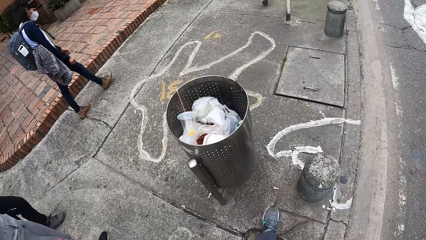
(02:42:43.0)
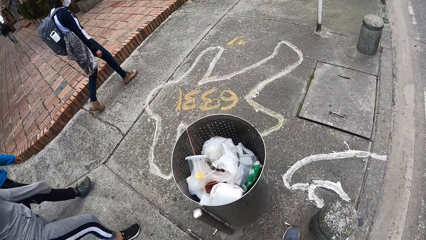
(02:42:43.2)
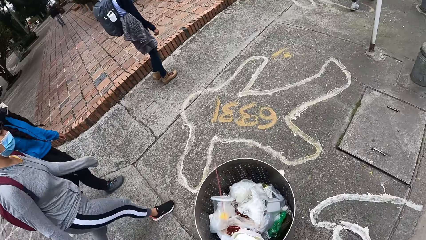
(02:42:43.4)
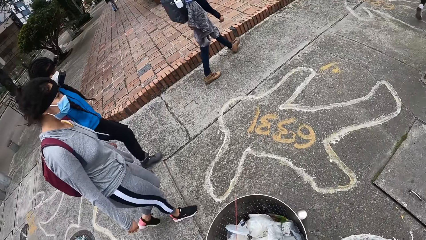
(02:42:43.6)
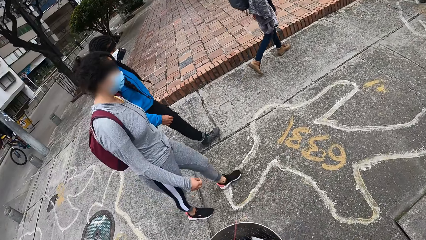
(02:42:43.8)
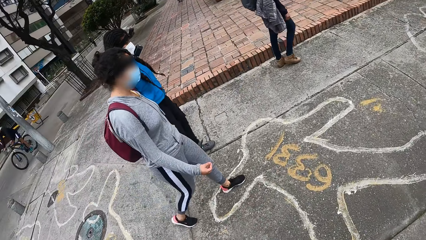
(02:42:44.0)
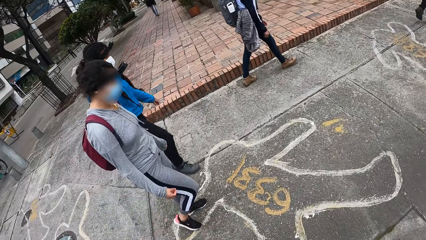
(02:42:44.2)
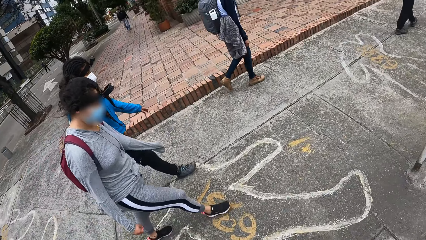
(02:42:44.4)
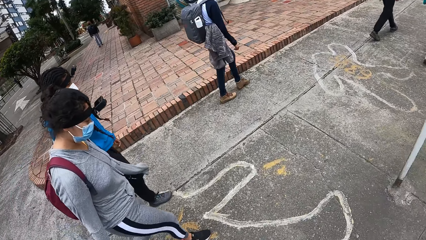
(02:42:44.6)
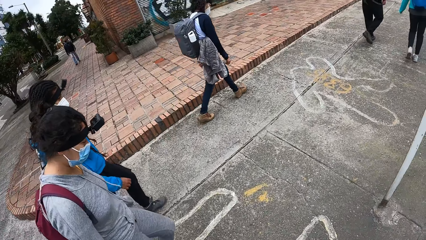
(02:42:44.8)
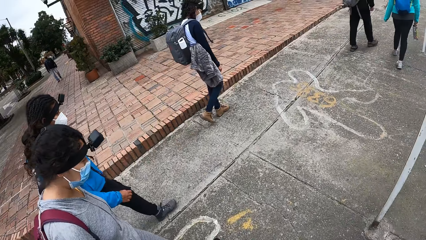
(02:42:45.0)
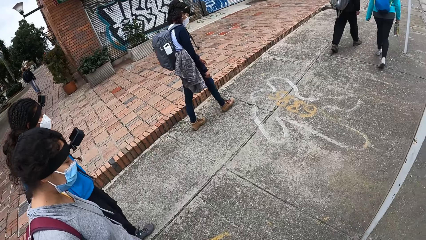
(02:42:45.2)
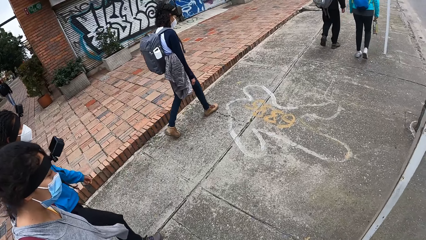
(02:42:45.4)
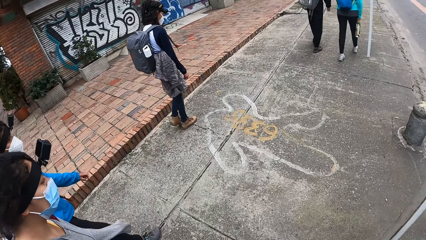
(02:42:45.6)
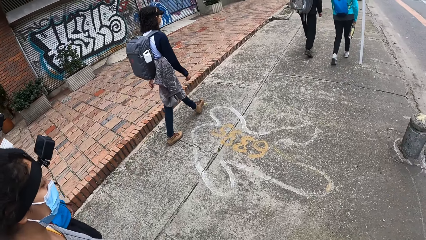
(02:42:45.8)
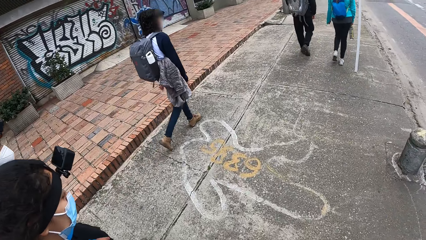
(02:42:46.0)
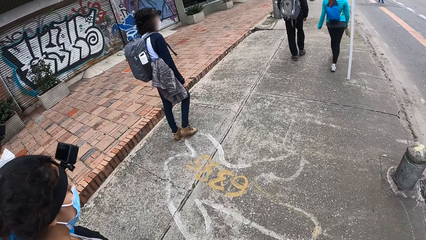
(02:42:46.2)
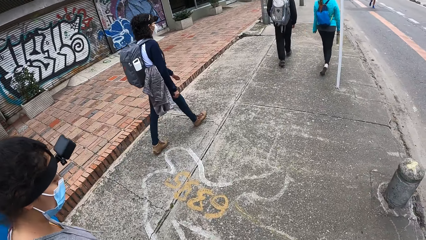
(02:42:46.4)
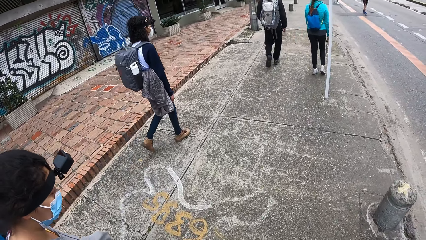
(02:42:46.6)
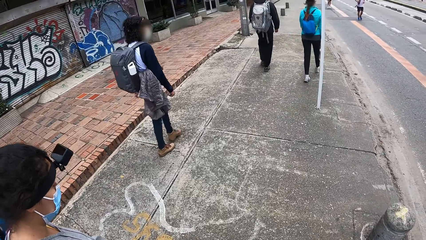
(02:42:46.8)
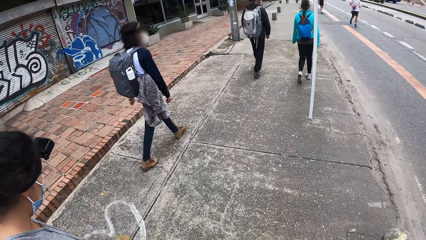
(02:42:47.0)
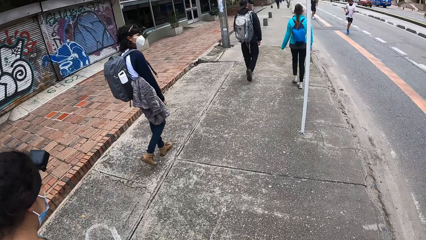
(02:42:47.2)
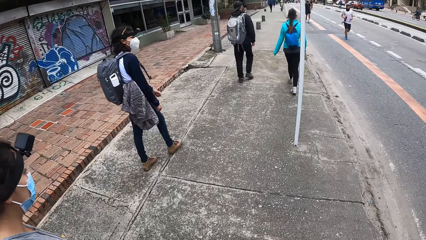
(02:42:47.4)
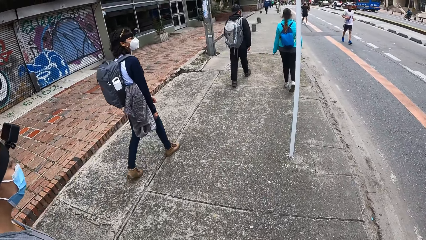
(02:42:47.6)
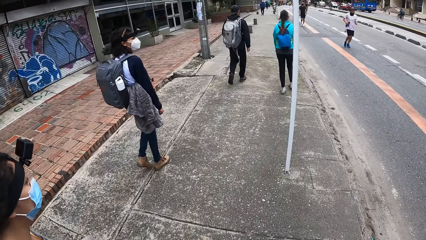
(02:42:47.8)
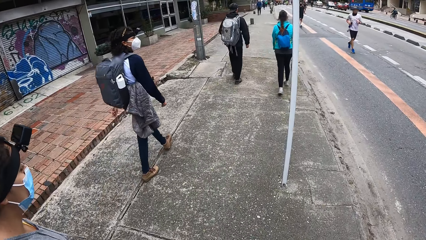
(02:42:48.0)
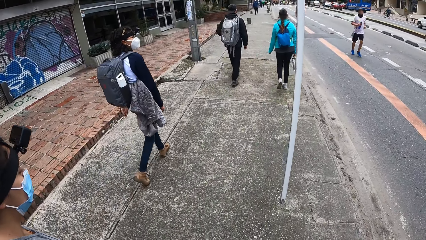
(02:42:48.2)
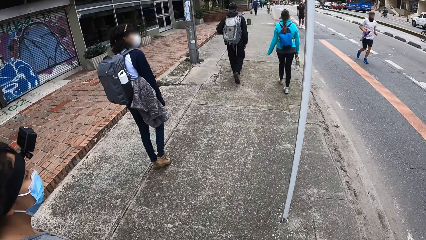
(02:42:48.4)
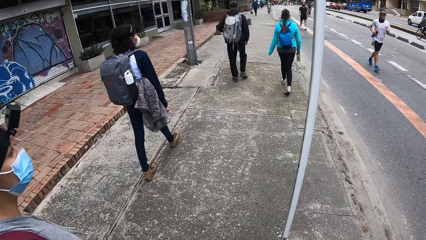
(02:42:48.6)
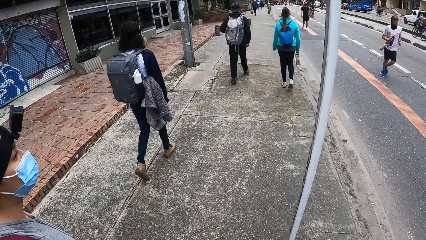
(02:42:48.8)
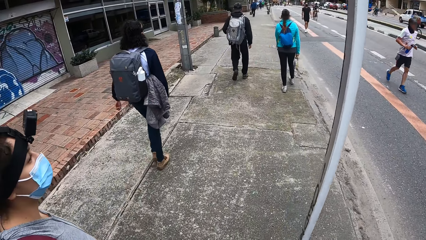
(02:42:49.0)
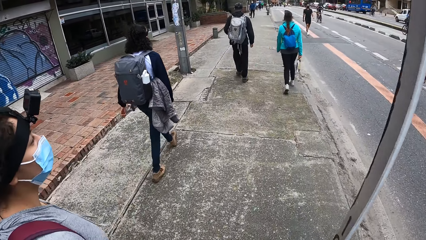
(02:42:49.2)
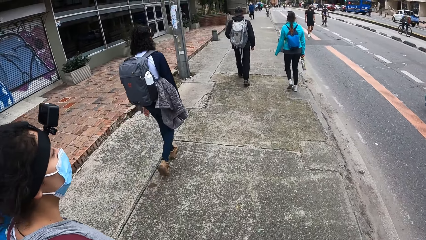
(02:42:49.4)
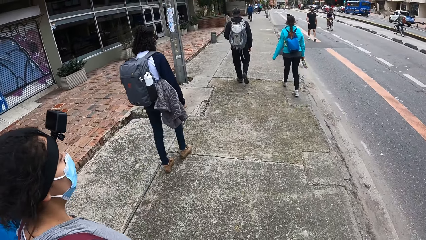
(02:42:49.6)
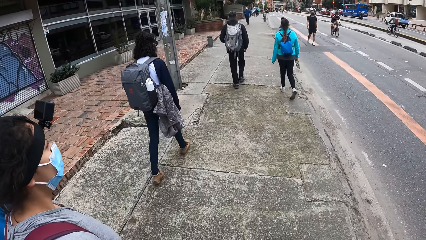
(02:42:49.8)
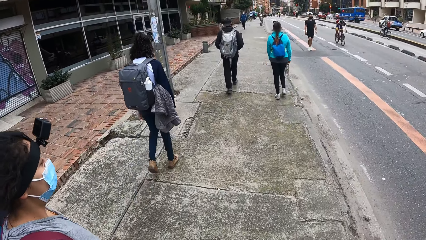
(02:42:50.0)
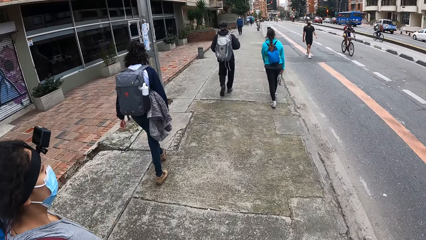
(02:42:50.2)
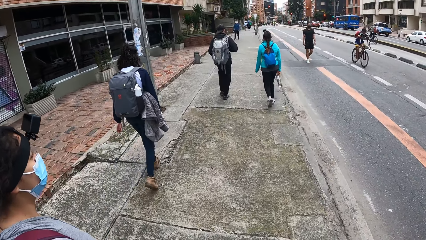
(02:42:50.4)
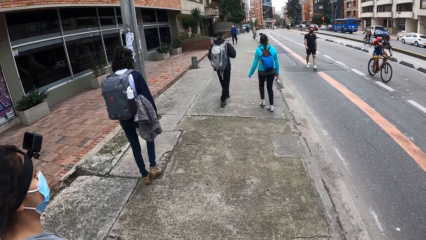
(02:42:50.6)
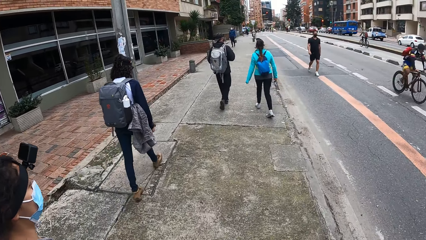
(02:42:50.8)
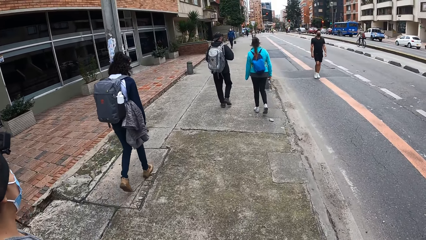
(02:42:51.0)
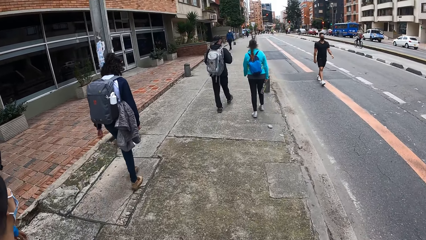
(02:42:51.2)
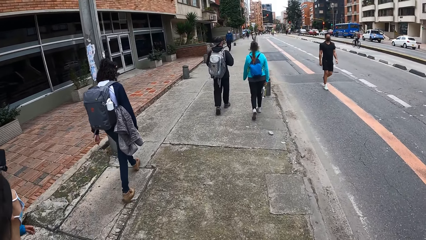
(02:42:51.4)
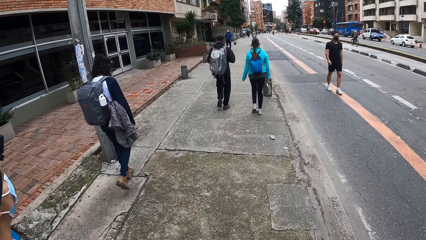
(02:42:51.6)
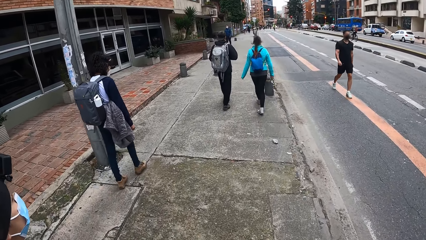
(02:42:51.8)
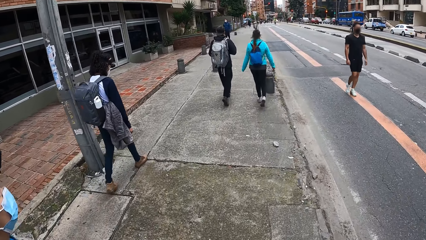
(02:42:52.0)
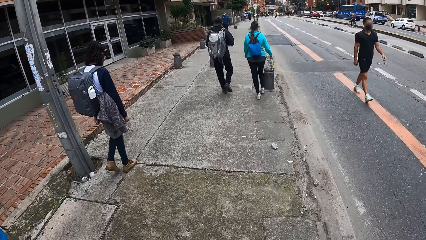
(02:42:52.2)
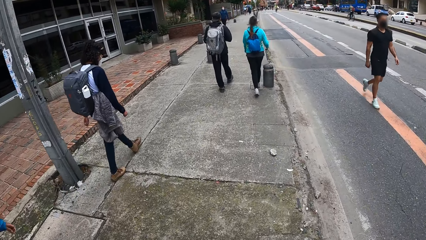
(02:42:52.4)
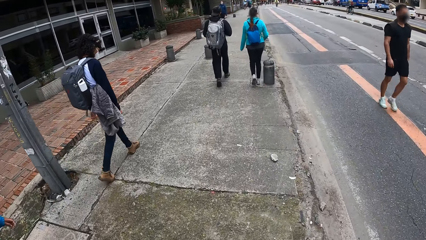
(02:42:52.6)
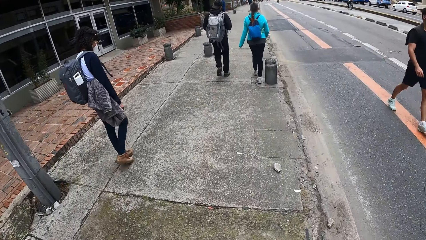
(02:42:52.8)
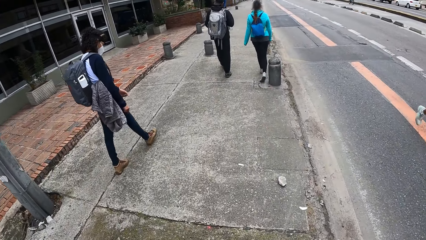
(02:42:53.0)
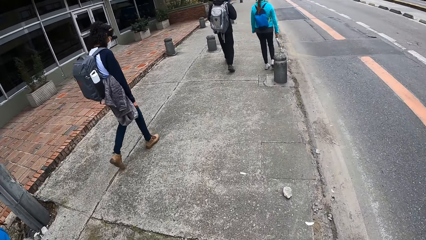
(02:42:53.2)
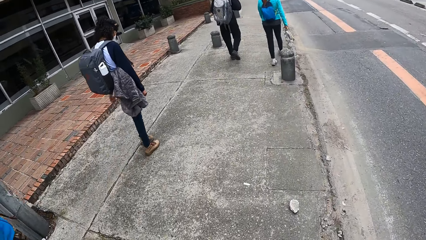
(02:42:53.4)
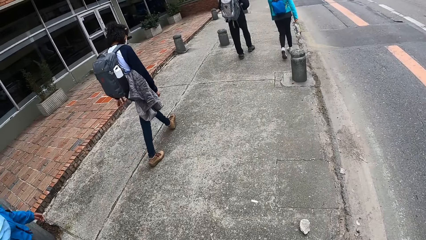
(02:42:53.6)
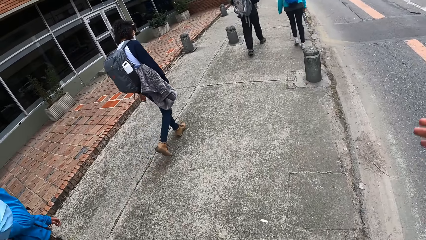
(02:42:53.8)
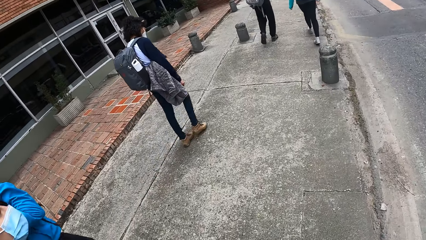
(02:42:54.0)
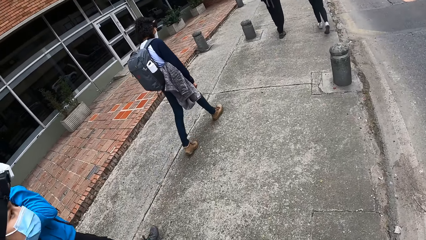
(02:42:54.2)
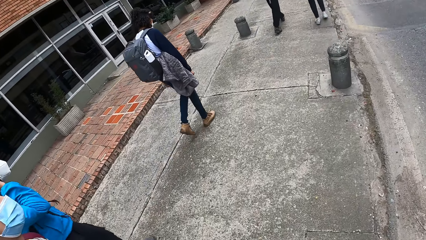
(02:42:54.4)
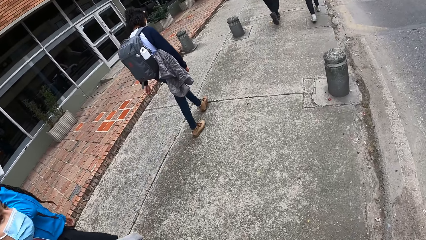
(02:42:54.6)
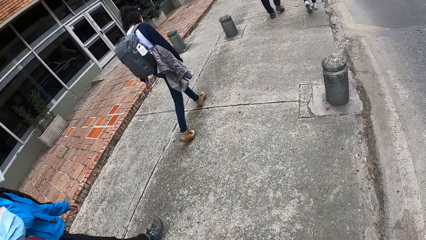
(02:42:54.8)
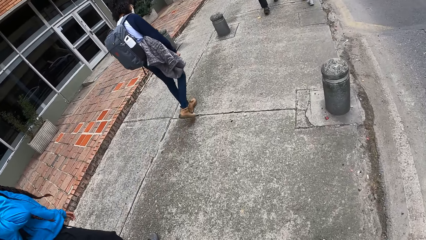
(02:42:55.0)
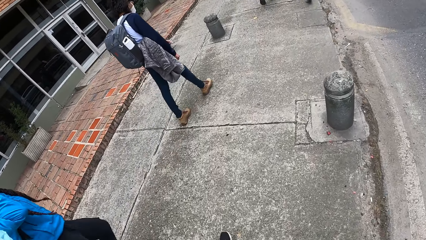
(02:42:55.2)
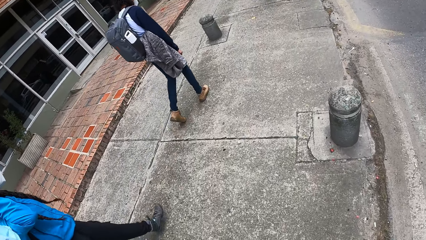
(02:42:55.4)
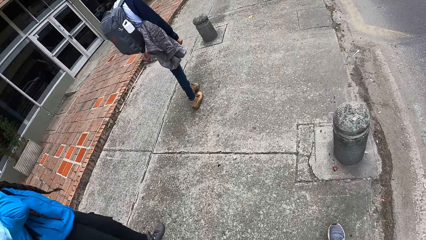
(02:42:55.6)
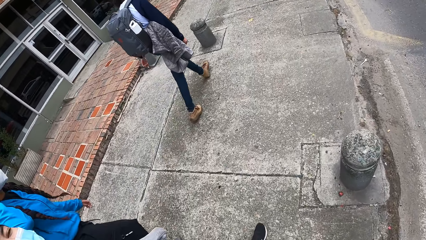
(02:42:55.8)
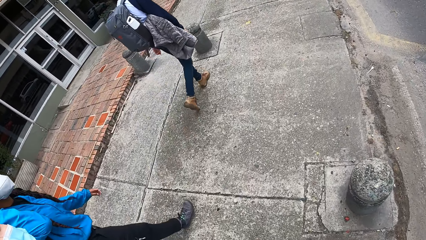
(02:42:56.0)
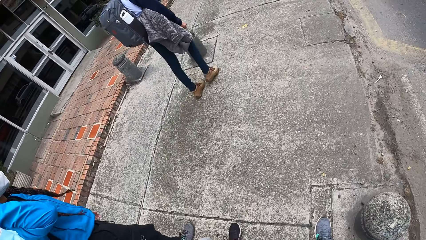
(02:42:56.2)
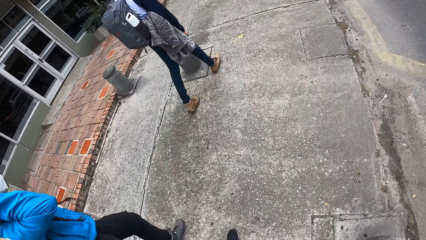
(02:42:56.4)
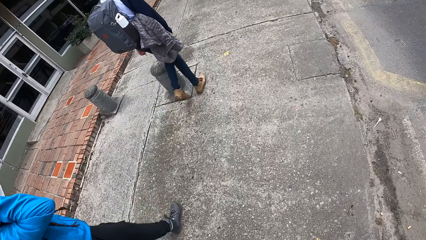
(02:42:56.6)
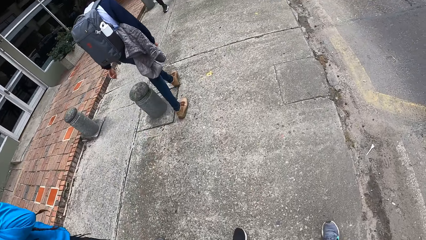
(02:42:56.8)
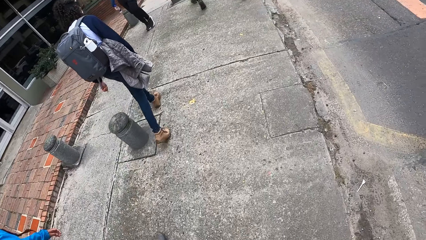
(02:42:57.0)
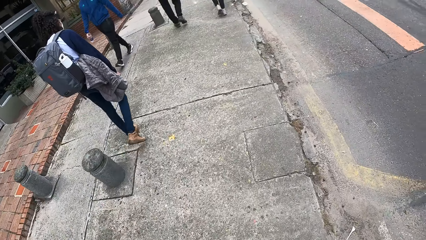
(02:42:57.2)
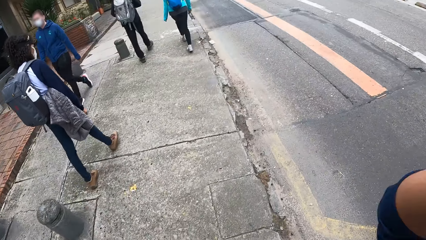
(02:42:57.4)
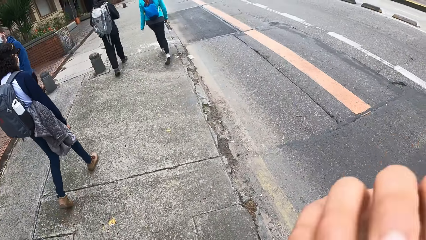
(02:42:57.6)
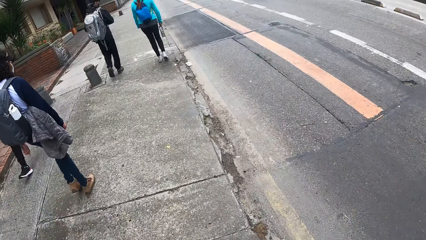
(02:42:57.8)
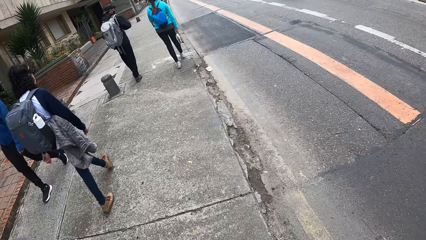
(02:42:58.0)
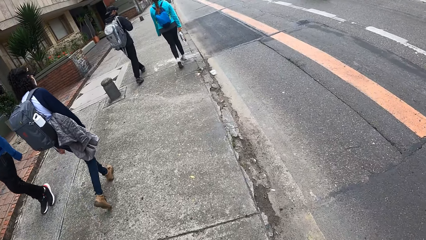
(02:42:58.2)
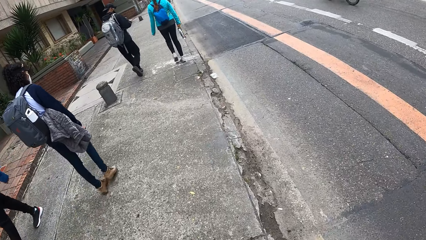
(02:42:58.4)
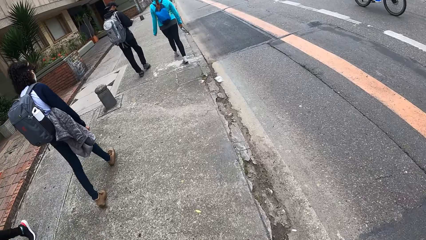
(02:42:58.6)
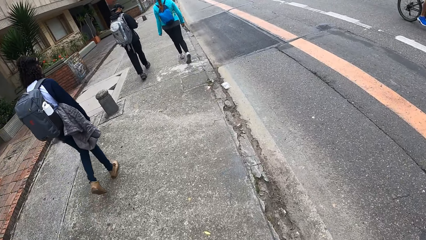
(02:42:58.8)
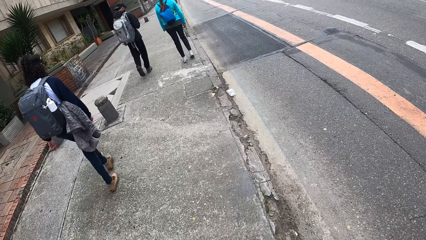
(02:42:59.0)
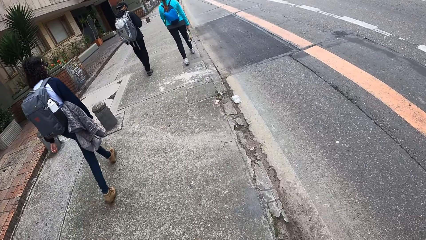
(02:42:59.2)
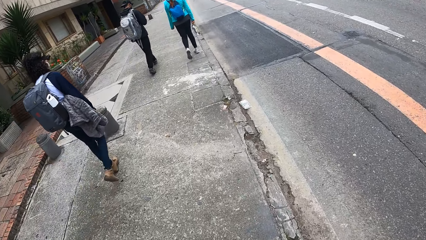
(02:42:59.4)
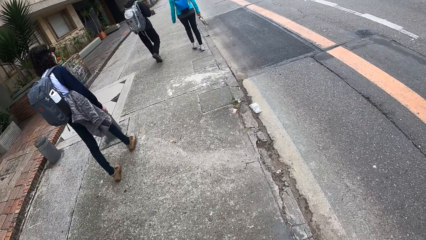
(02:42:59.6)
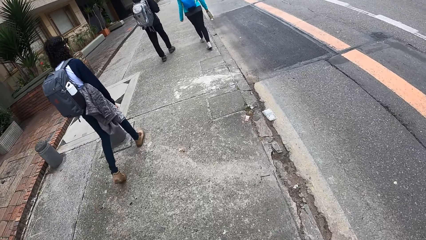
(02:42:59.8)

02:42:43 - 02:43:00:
A woman converses with another woman. The camera wearer touches her face with her right hand.
